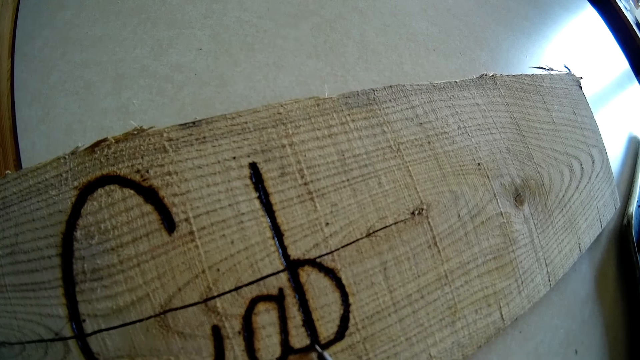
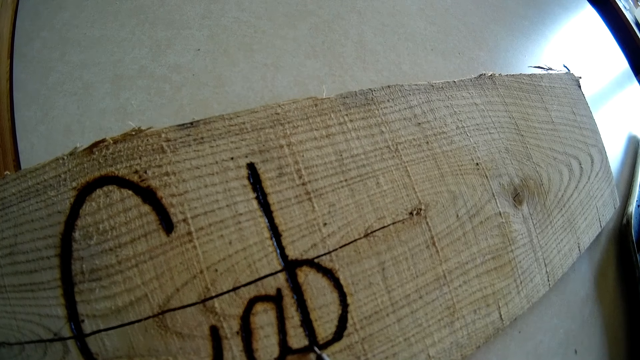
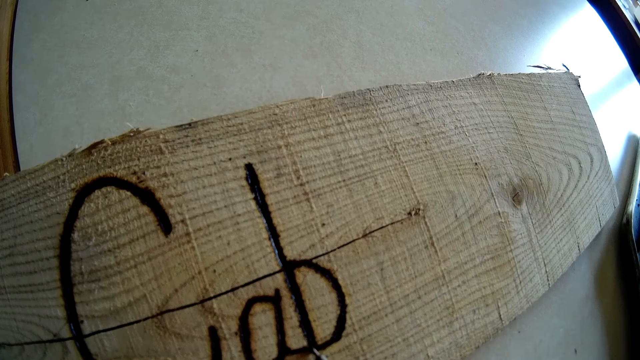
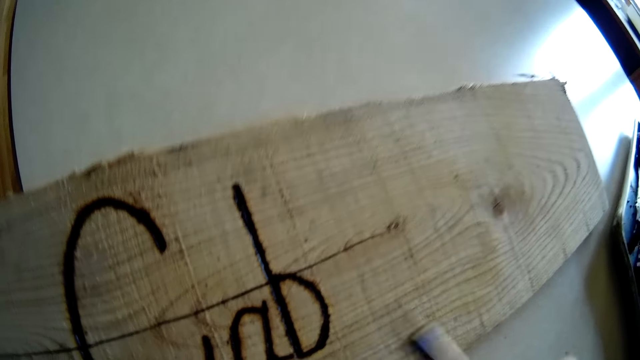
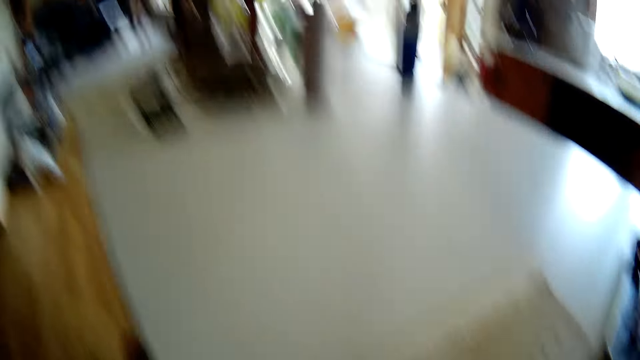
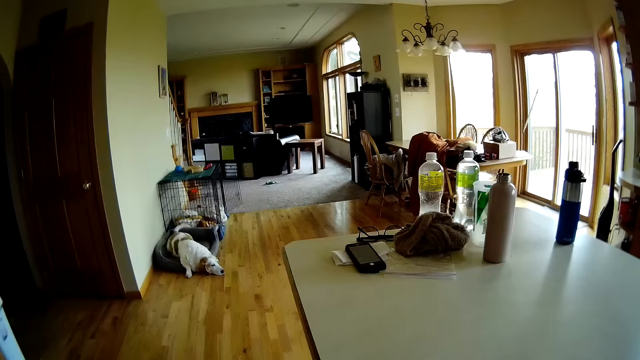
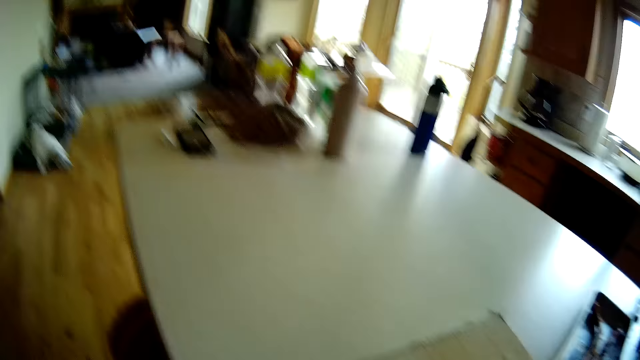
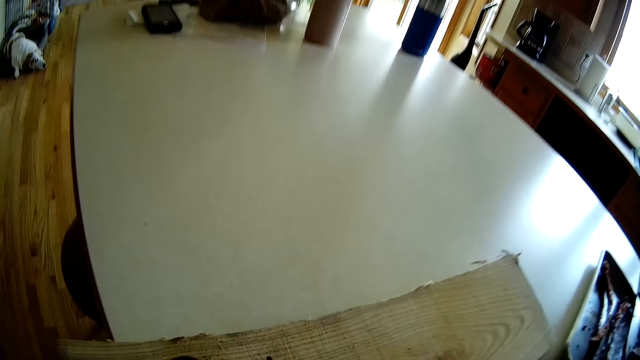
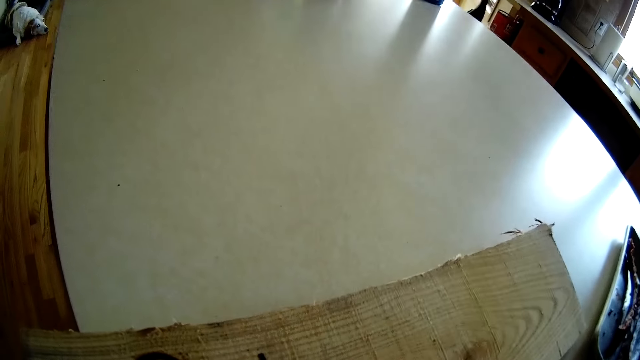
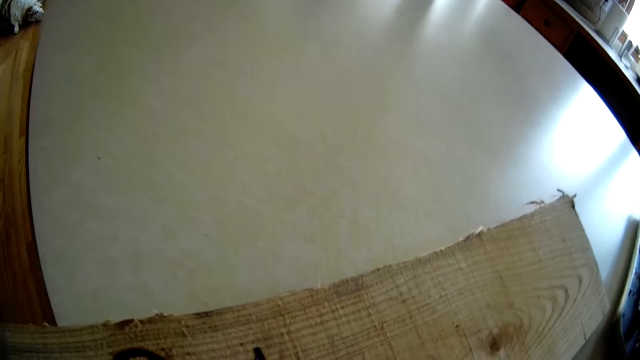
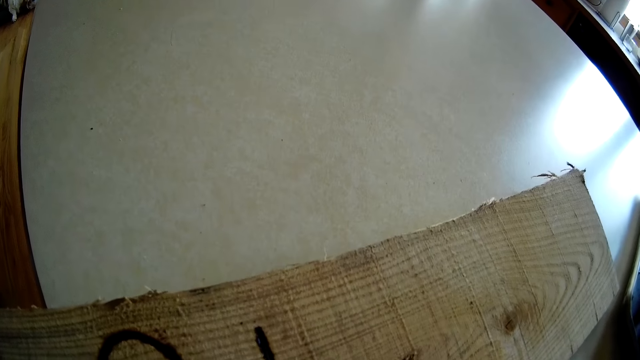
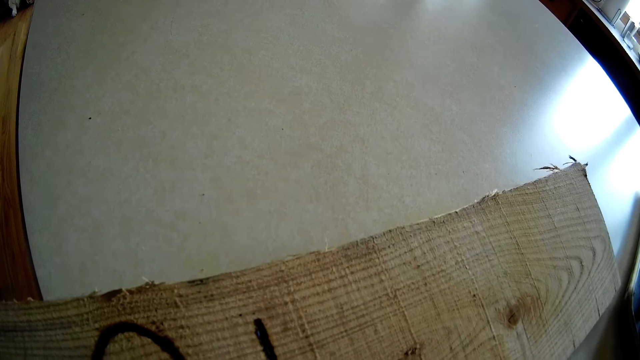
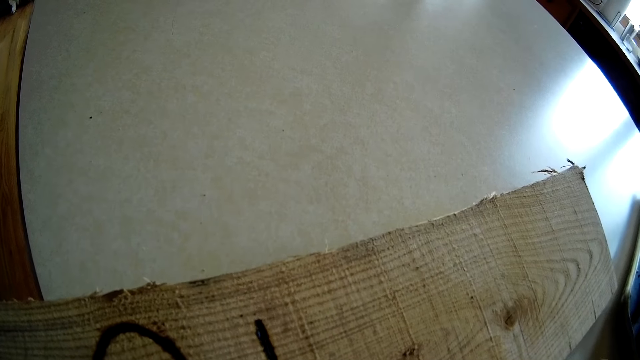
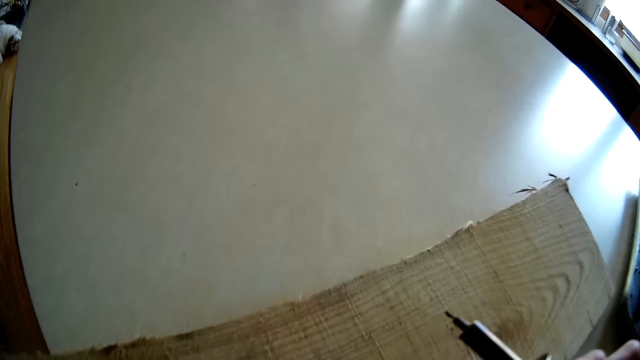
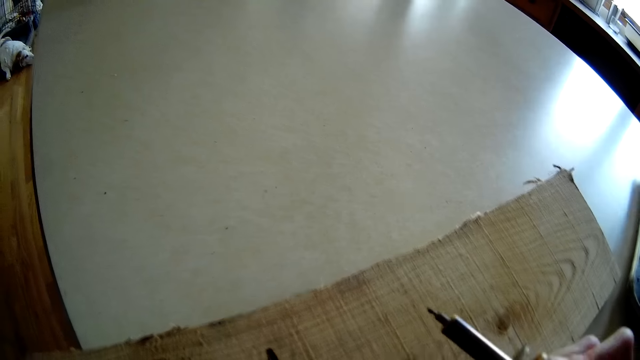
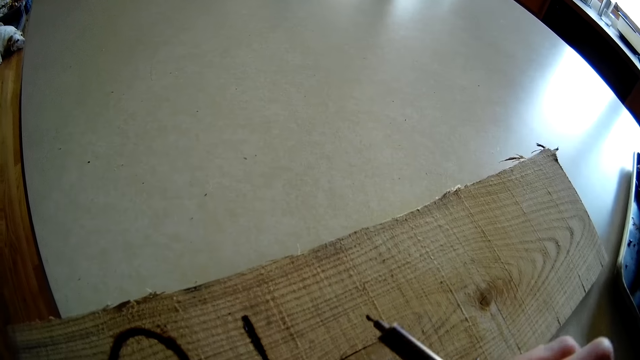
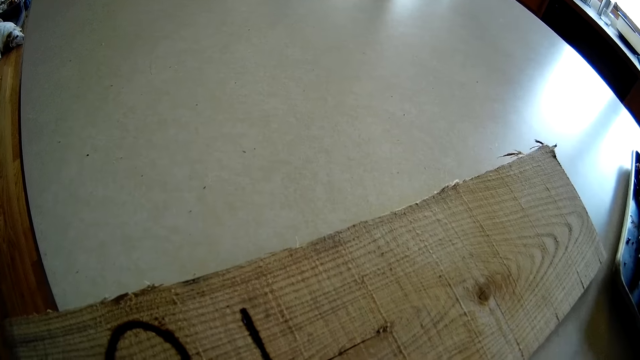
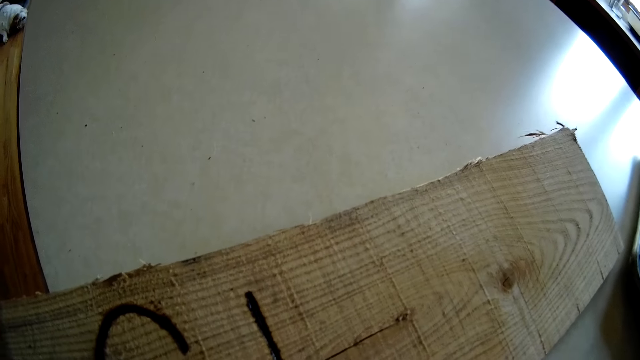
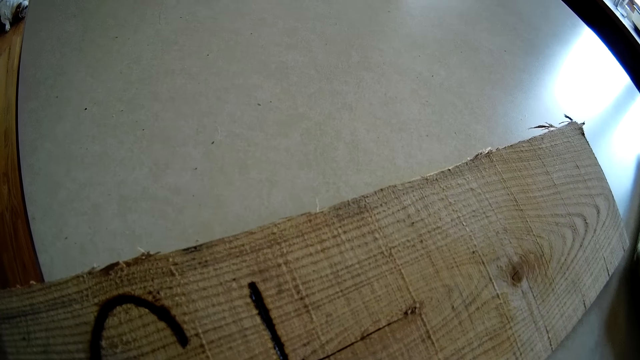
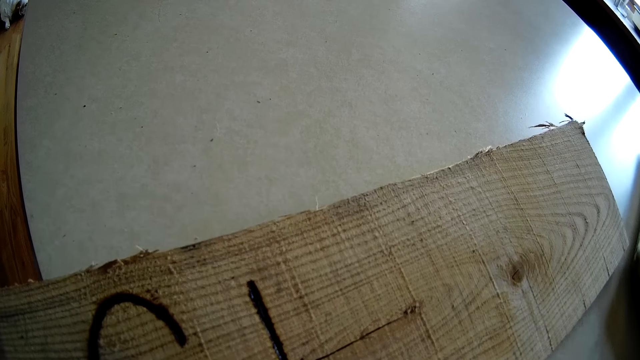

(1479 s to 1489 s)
The camera wearer removes the pyrography pen from the plank of wood on the table with her right hand. She converses with the man.

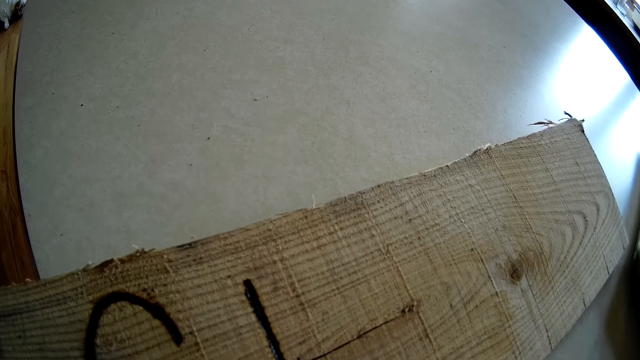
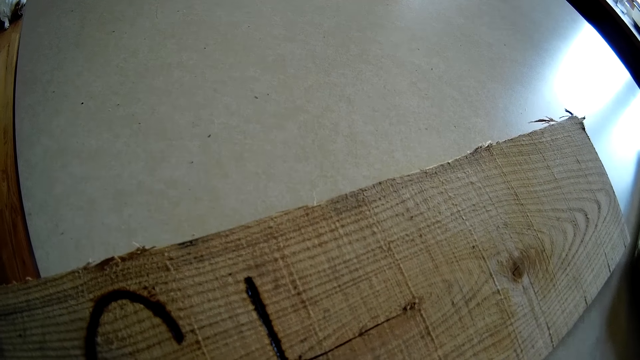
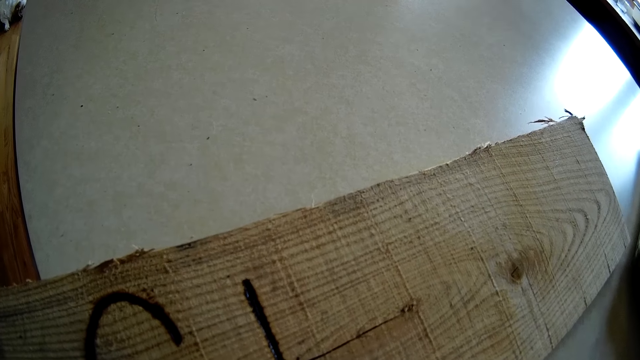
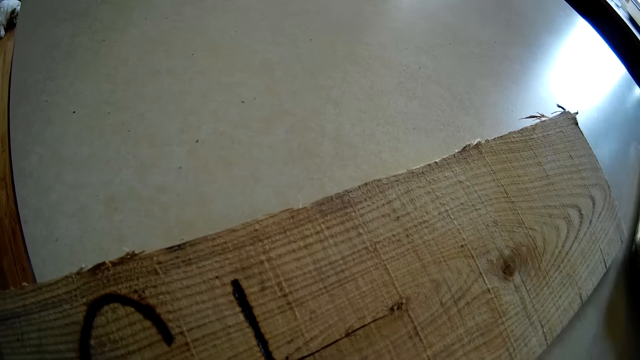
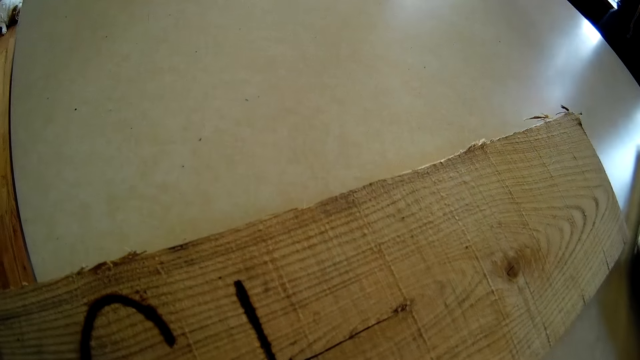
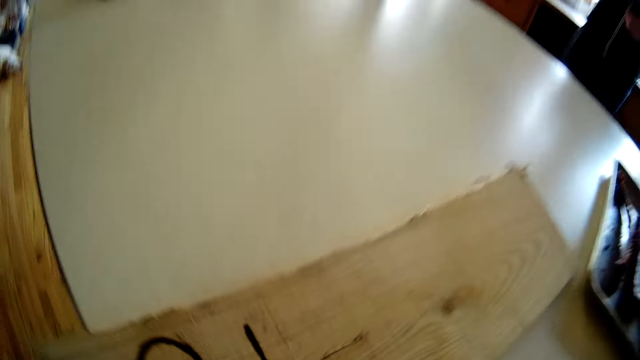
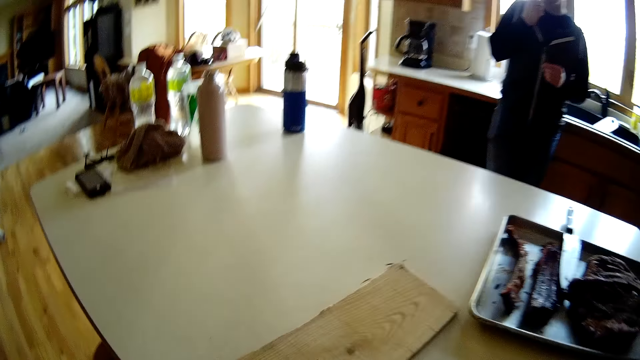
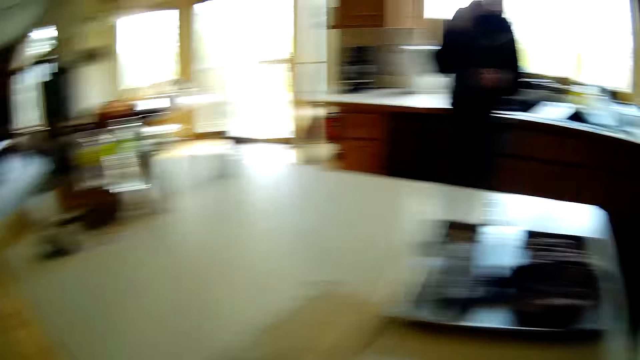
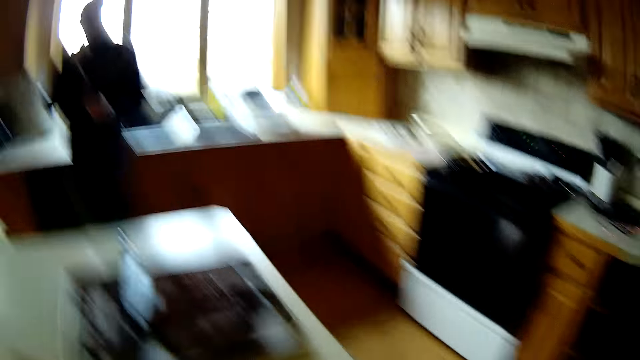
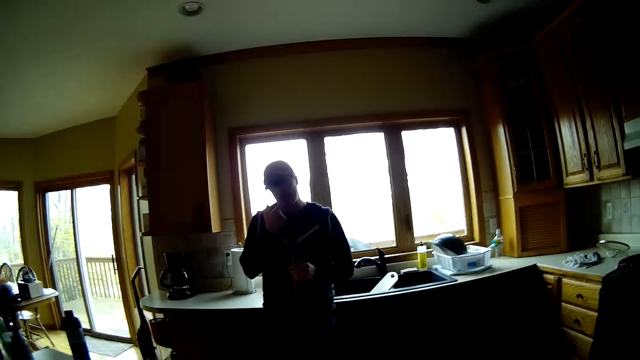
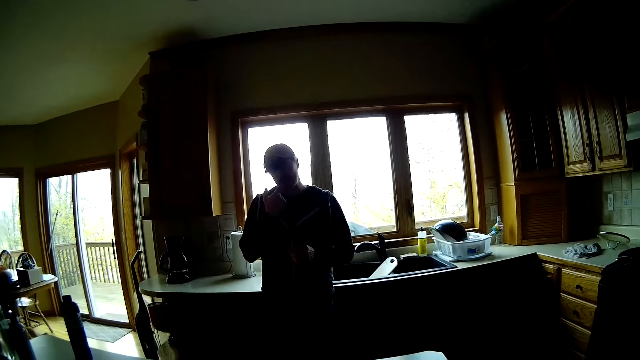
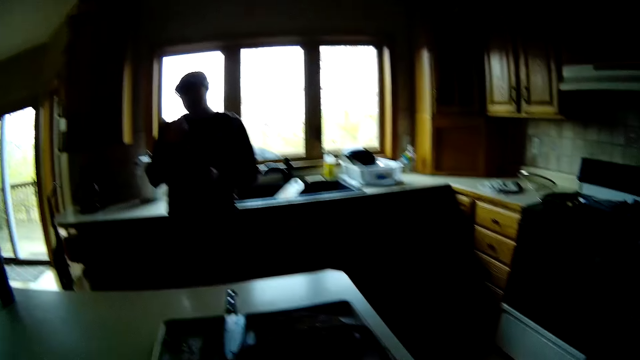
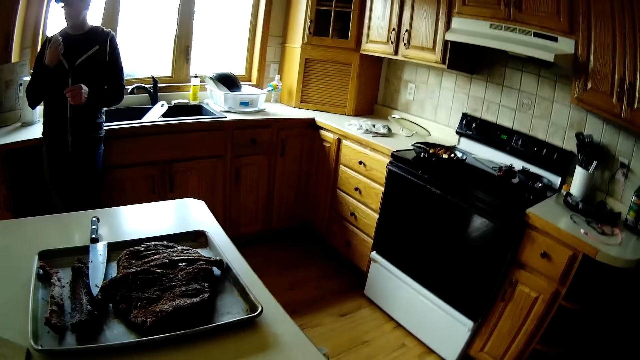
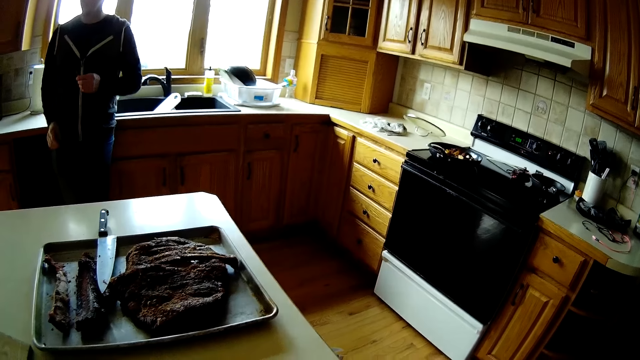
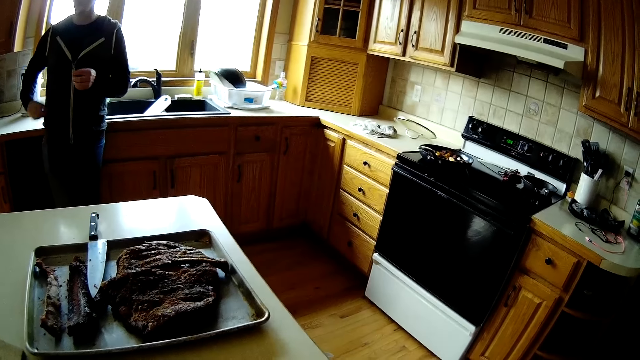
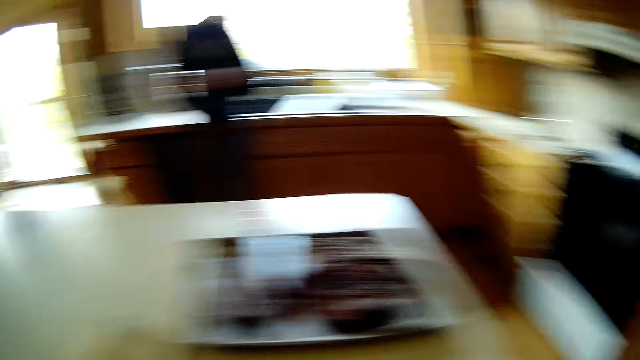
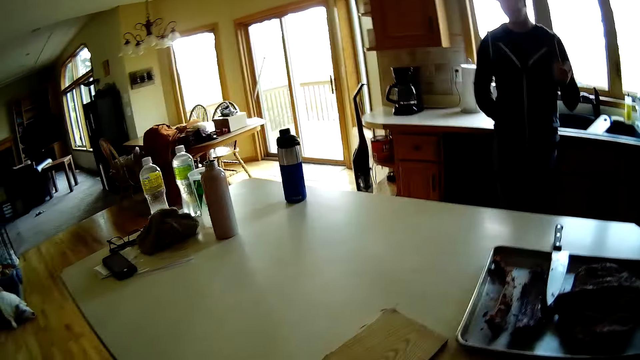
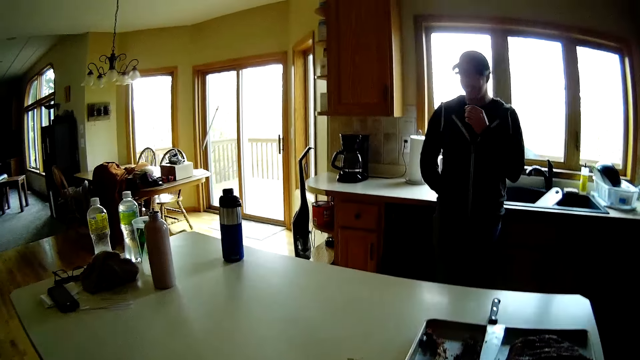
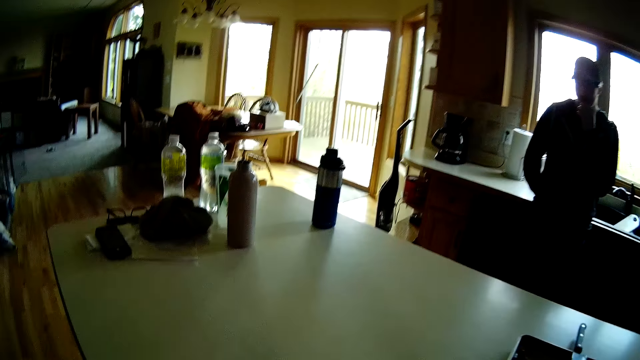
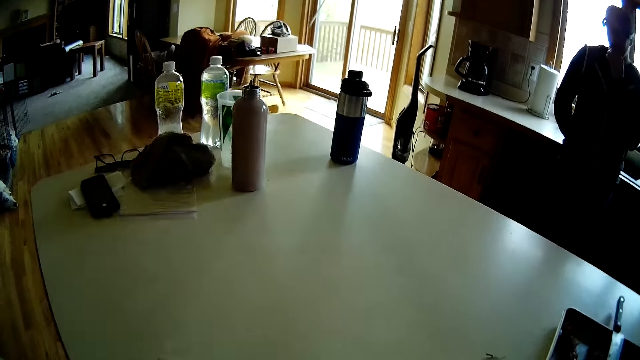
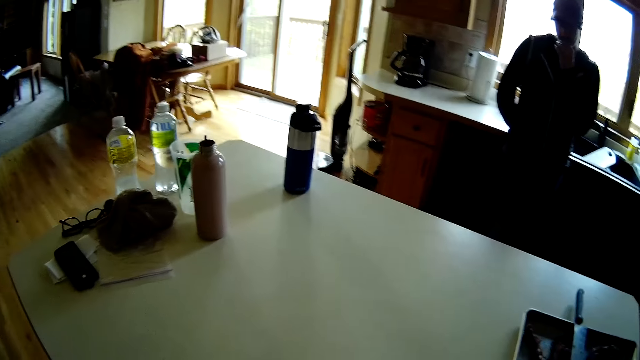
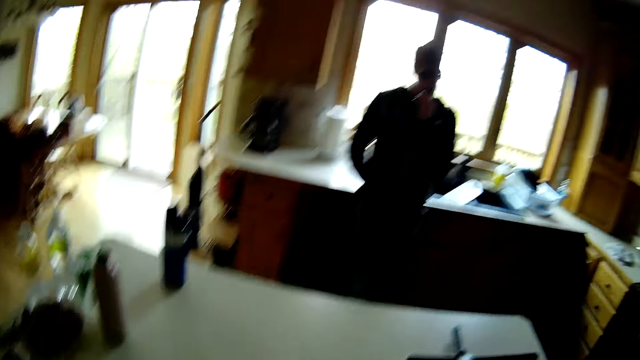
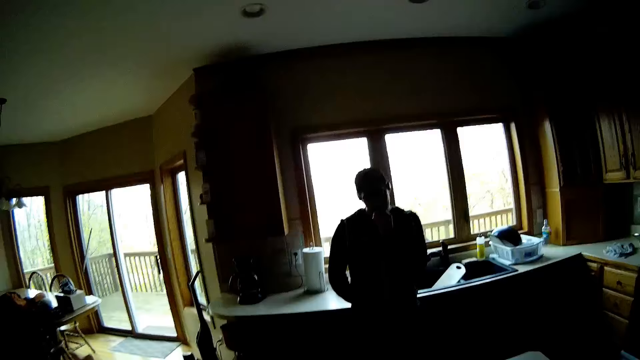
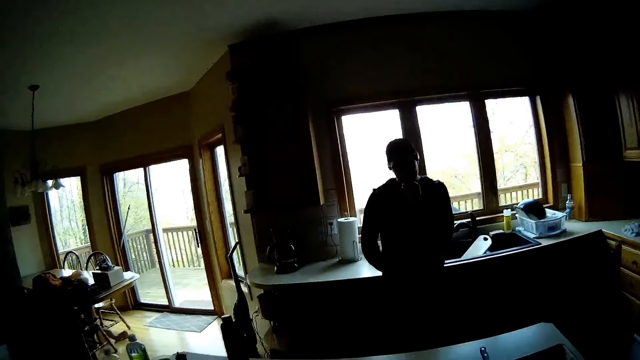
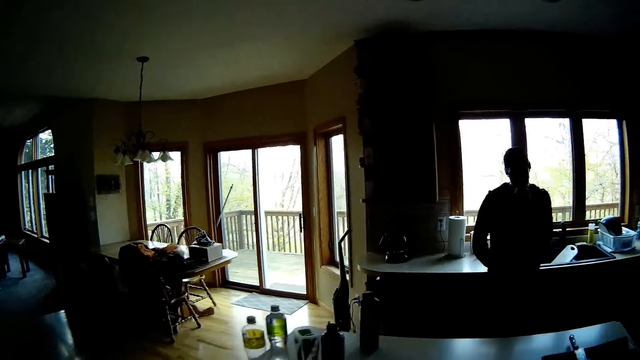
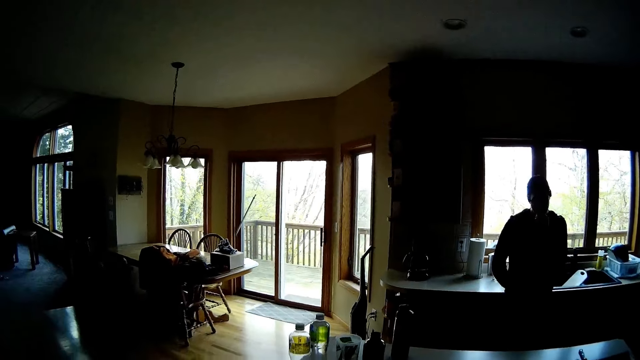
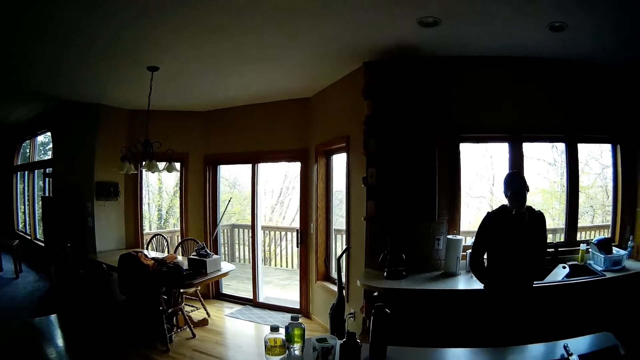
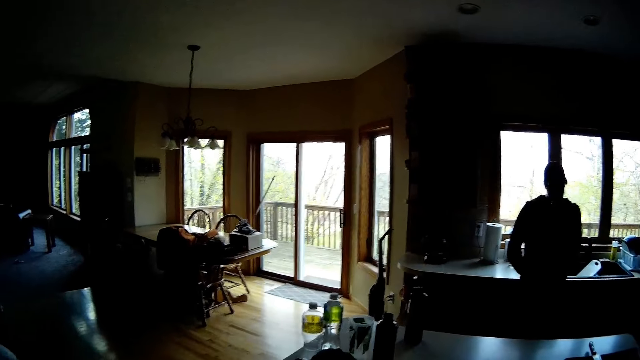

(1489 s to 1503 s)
The man leans on the kitchen counter. The camera wearer stands up.
